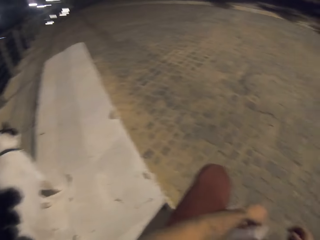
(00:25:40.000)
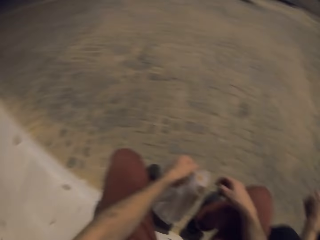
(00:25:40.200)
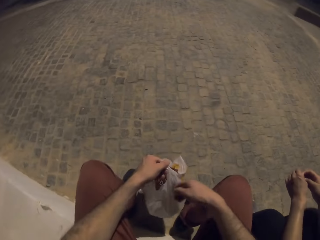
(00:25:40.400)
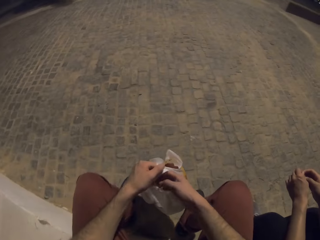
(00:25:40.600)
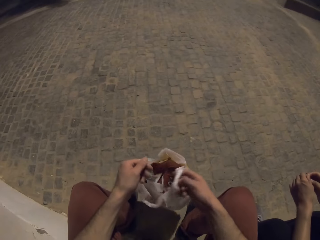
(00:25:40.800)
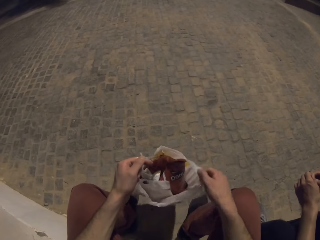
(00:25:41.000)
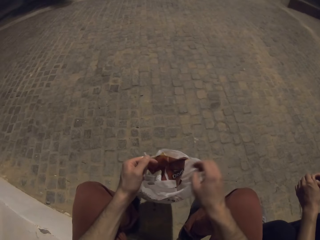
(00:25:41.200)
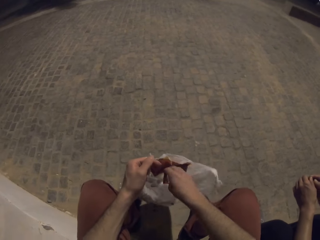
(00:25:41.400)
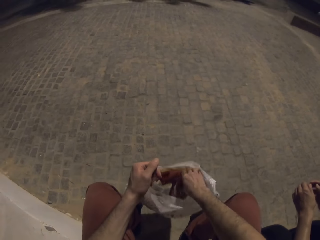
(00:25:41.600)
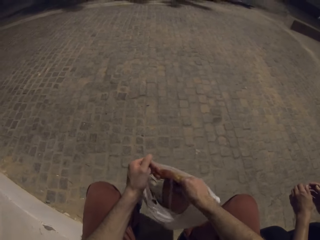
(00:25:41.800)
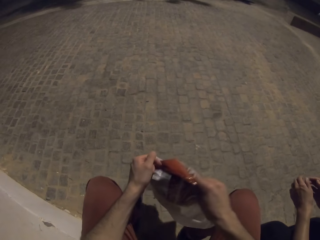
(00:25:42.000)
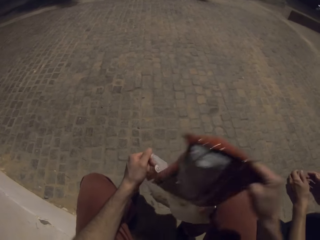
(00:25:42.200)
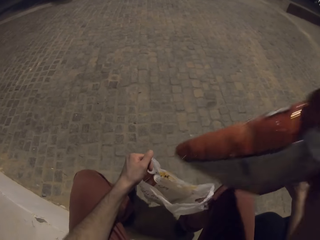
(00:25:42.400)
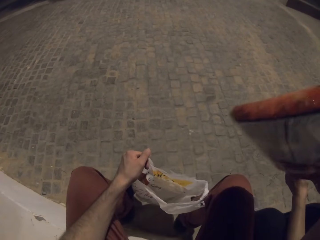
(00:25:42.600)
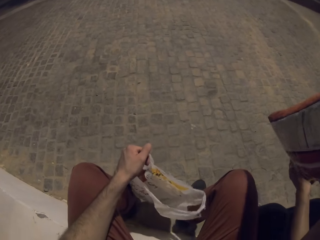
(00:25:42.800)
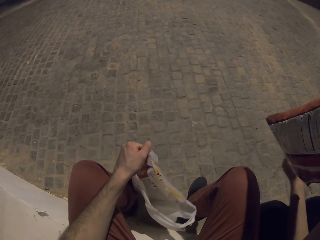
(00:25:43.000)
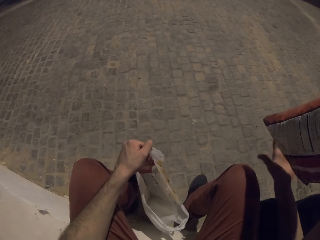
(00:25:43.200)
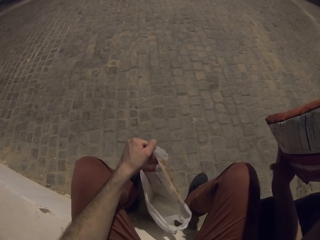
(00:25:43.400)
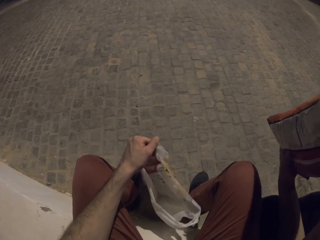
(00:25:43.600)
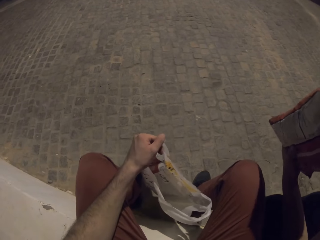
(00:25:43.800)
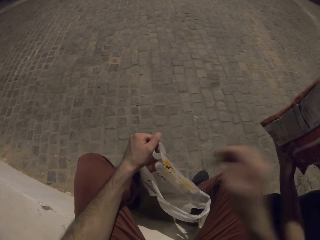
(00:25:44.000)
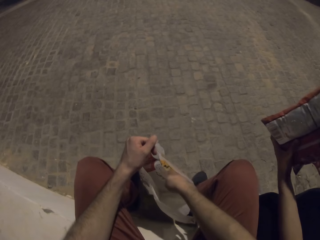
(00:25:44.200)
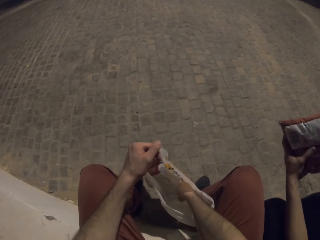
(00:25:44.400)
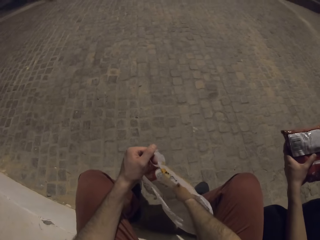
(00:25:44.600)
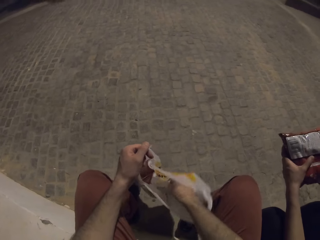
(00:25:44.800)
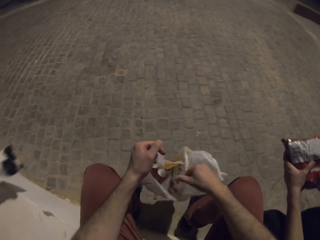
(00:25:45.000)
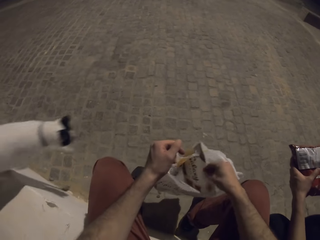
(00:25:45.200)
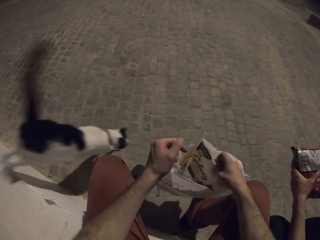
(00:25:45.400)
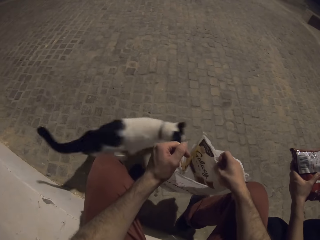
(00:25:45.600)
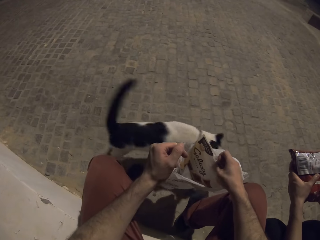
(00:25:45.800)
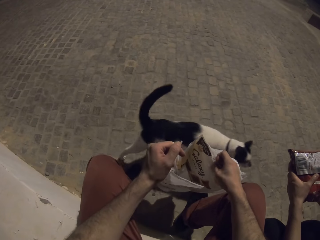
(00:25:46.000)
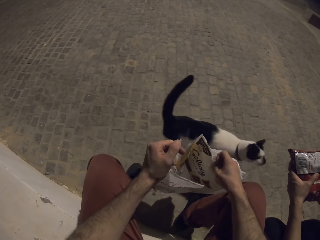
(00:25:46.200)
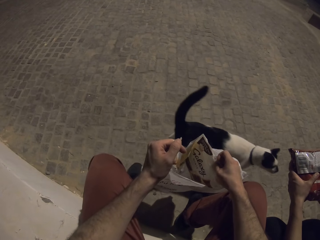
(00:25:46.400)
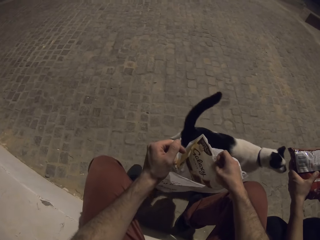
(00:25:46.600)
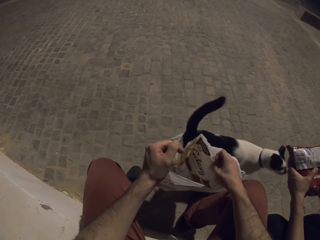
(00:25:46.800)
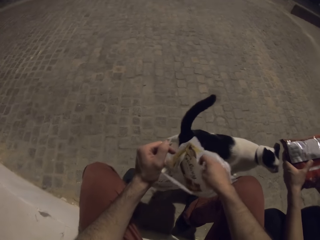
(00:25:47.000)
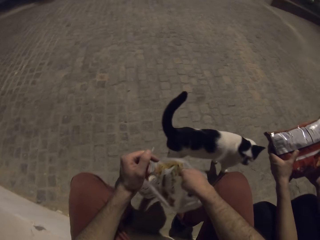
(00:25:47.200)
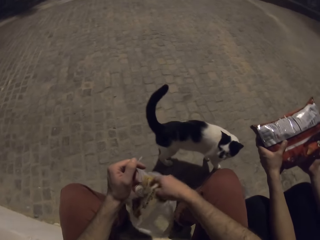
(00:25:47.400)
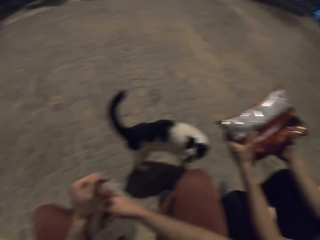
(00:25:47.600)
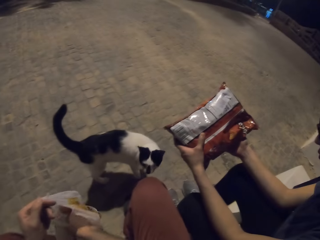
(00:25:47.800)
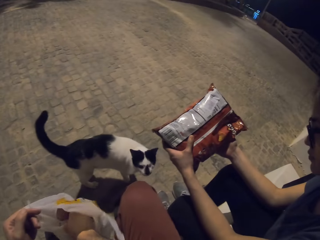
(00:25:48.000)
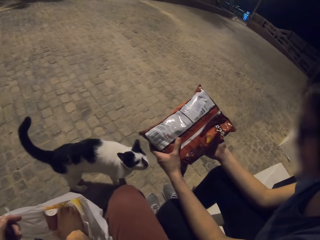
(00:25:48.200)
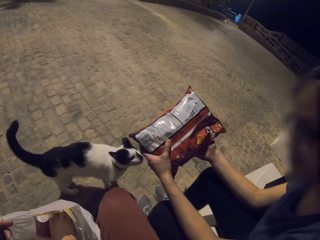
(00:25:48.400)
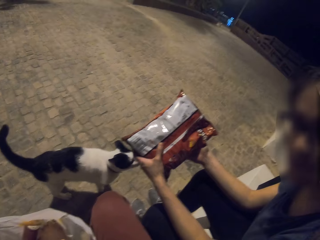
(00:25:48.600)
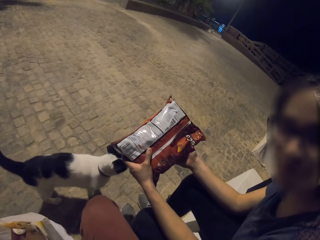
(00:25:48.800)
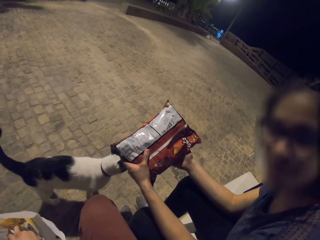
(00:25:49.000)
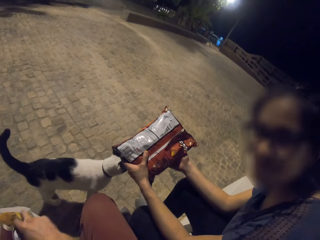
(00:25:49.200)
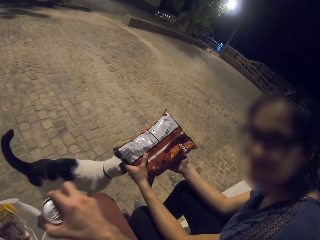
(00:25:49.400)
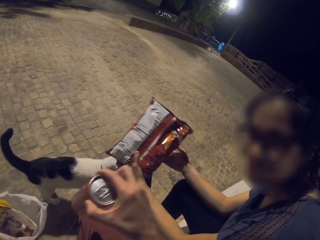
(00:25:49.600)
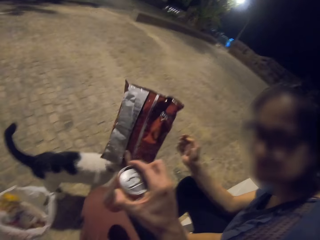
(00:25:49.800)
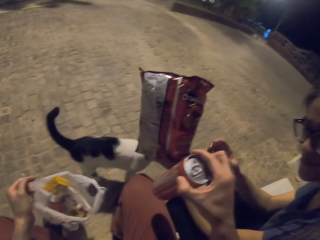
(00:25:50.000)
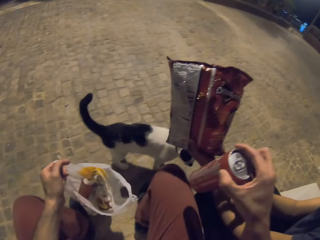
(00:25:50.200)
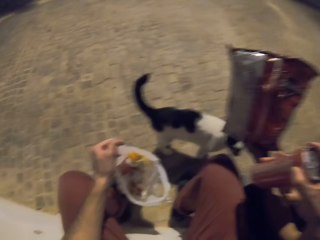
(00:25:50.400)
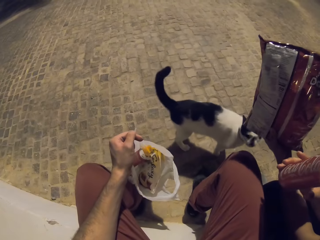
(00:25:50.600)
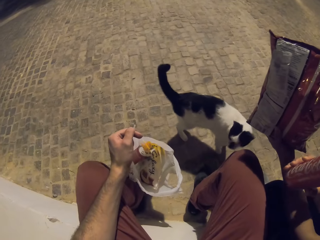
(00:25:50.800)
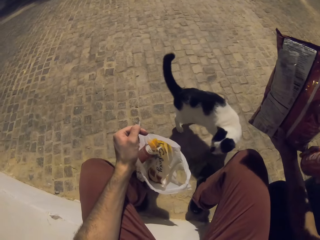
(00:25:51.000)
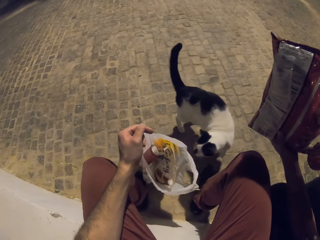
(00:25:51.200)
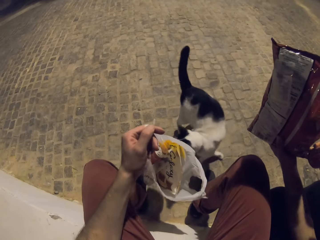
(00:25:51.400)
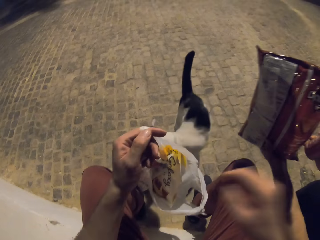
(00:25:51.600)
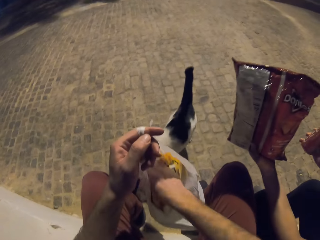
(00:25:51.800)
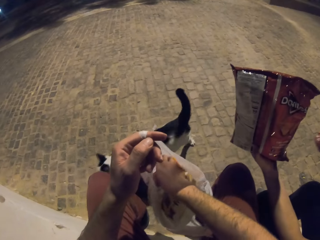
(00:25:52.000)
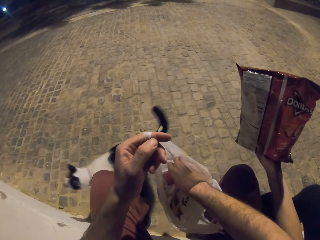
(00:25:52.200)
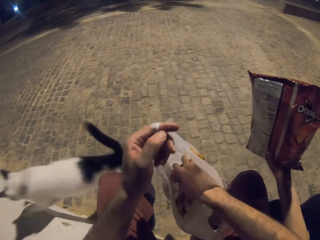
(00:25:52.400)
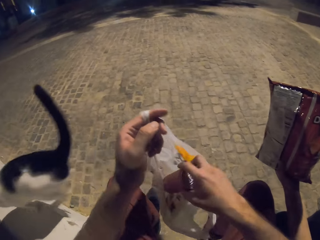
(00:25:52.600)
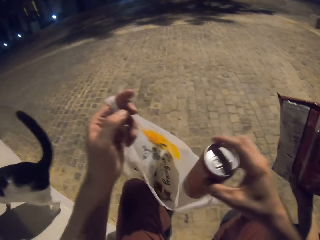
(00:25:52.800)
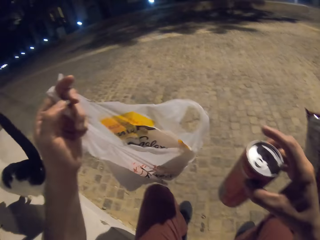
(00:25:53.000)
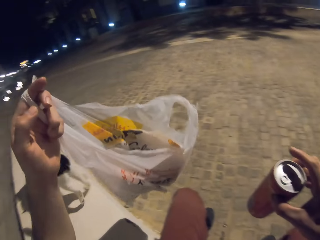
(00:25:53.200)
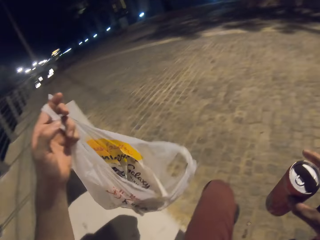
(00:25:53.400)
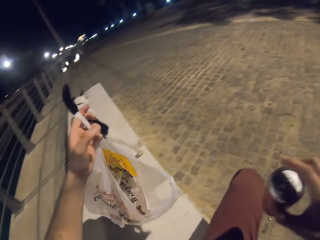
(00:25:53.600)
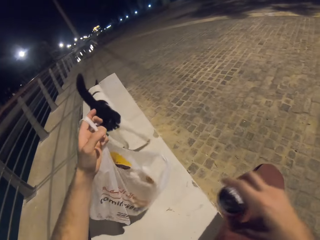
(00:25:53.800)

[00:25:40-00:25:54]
The camera wearer looks on the polythene bag. He takes a packet of snacks out of his carrier bag. He passes the polythene bag to the lady. He gives the lady the packet of snacks. The lady picks the packet of snacks from the camera wearer. The camera wearer touches a packet of something. He picks up a can of Coca-Cola. He passes the Coca-Cola can to the lady. The lady picks the can from the camera wearer. The camera wearer picks up a can of Coca-Cola.

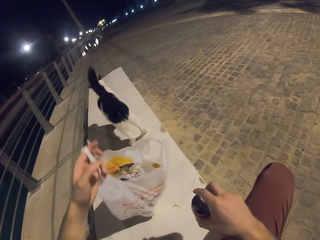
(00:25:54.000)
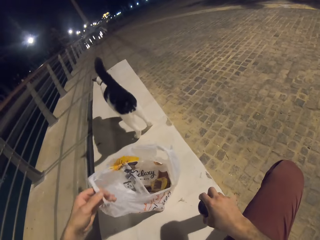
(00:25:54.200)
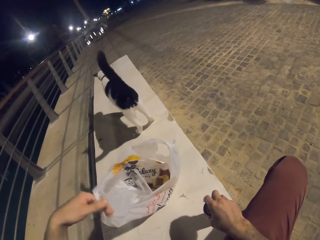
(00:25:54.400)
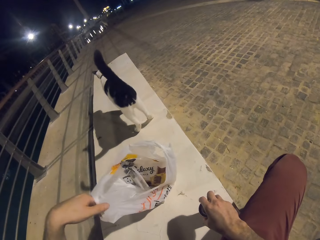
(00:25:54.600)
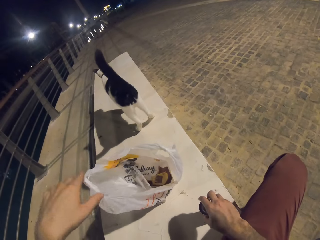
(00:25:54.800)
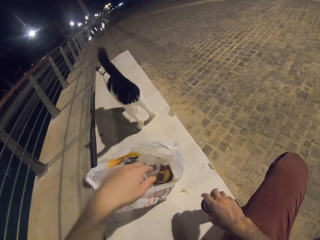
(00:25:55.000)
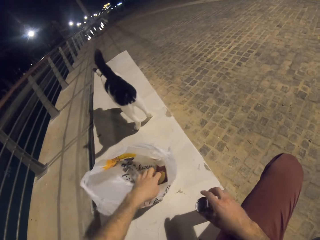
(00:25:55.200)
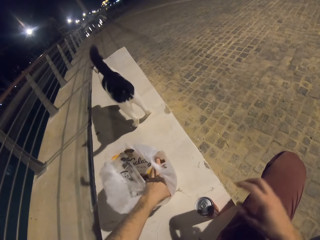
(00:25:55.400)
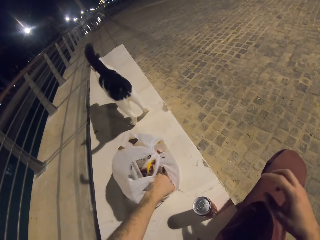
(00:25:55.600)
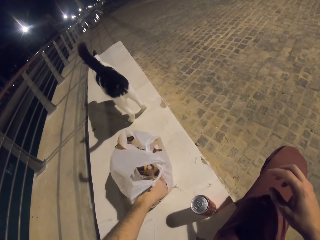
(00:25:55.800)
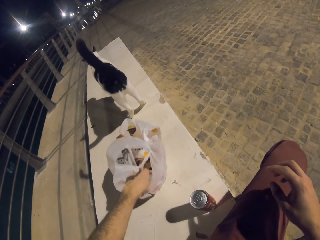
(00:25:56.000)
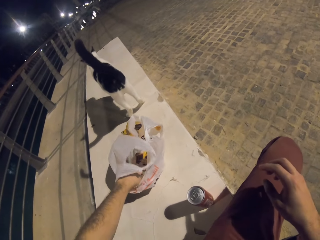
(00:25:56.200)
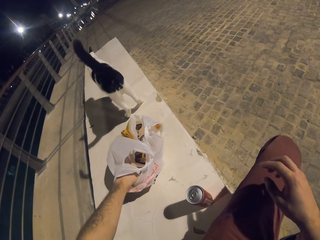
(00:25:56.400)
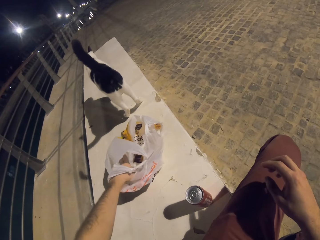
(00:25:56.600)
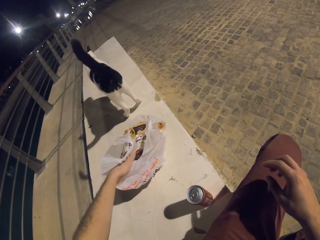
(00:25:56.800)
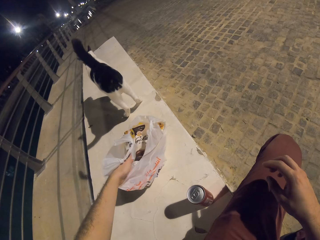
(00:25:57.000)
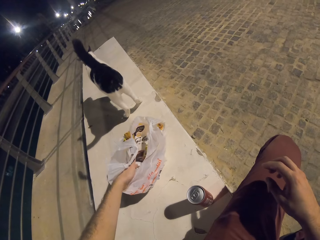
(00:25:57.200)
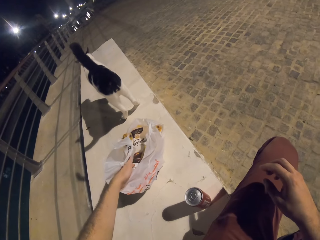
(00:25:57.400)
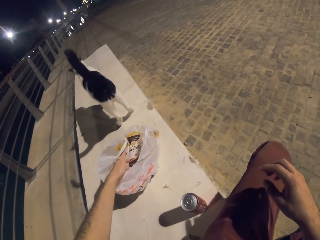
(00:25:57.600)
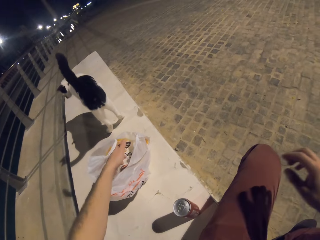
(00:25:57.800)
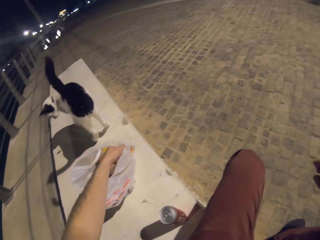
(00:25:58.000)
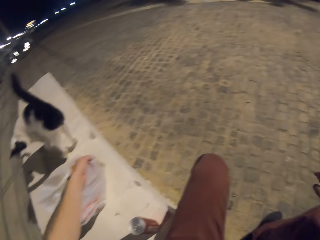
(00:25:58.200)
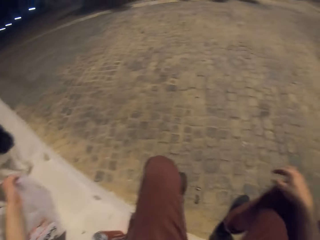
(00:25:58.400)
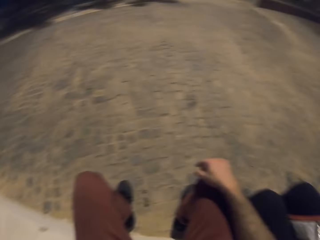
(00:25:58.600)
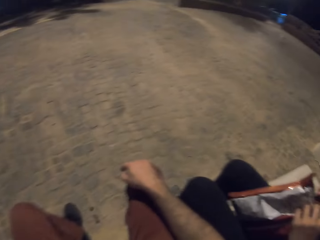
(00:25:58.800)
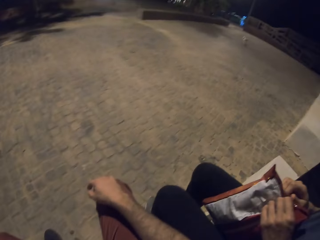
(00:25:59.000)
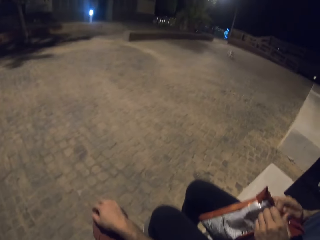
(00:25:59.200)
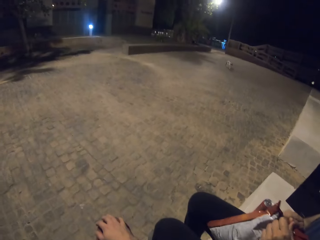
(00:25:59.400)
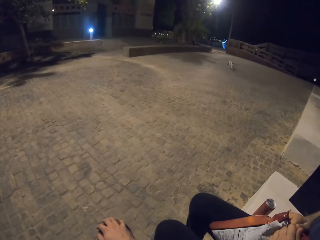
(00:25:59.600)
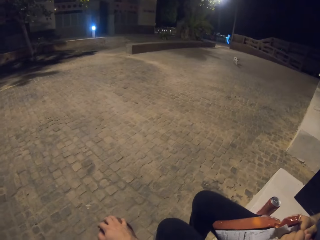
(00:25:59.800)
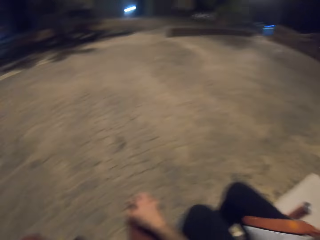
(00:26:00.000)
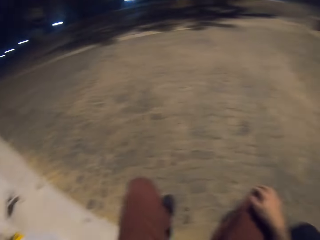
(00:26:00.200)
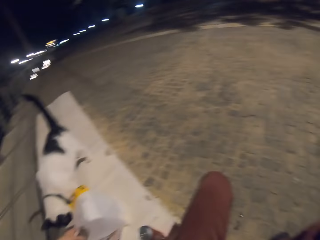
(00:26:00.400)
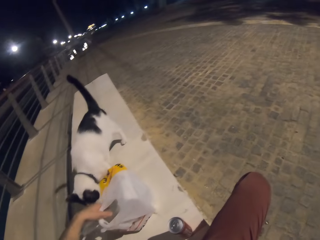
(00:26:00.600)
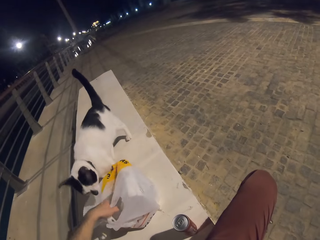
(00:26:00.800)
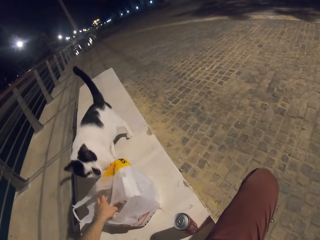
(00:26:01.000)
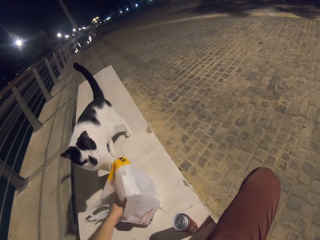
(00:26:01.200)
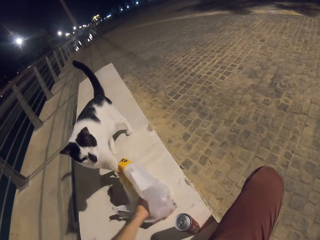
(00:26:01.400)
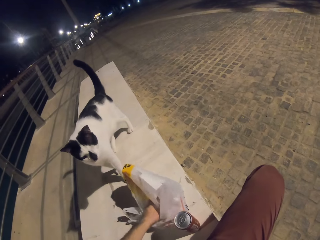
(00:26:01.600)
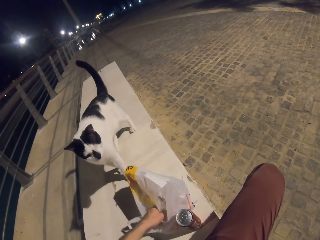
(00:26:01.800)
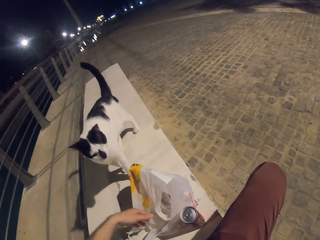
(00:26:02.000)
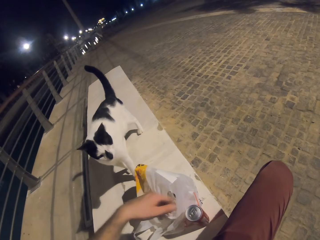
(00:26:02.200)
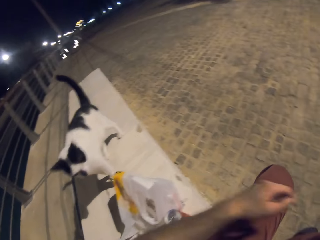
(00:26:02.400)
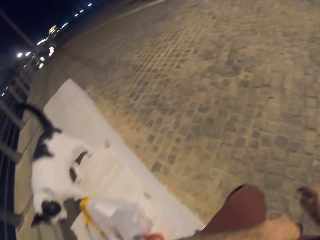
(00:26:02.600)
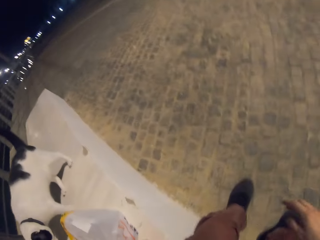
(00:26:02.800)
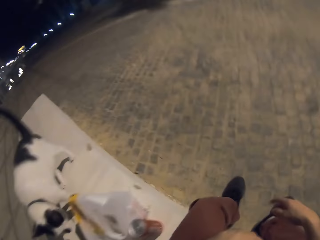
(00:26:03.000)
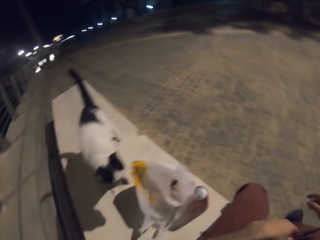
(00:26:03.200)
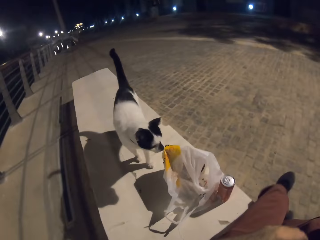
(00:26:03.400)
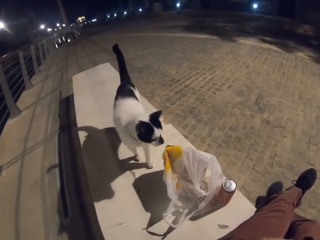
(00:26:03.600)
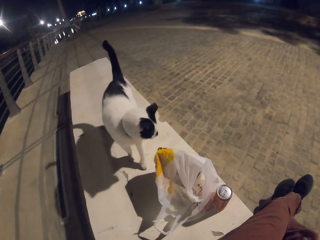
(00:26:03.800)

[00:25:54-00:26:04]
The camera wearer places down the Coca-Cola can on the seat. They place down the carrier bag on the seat. A person opens the packet of snacks.
